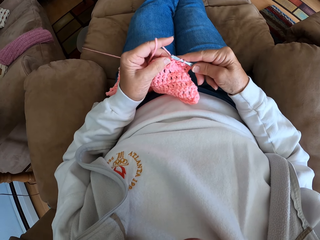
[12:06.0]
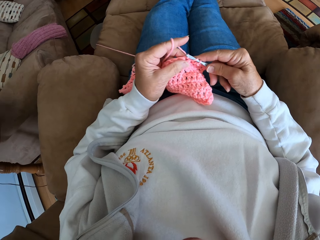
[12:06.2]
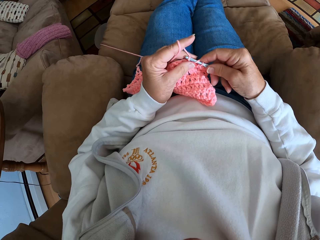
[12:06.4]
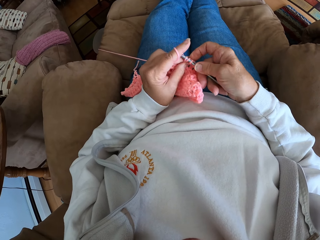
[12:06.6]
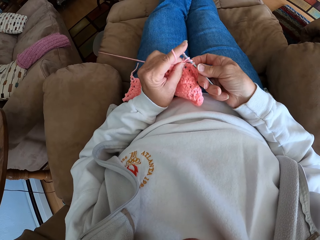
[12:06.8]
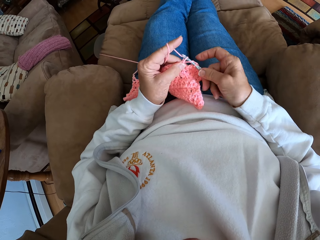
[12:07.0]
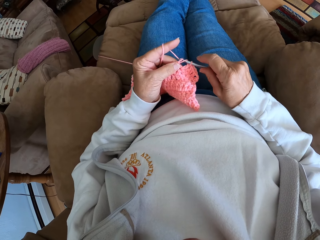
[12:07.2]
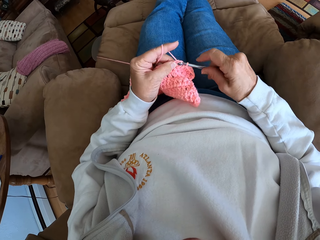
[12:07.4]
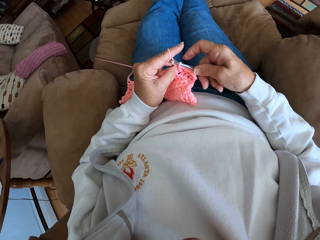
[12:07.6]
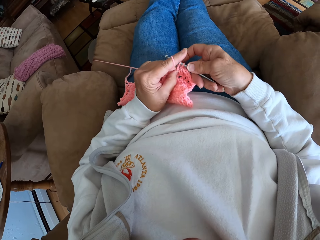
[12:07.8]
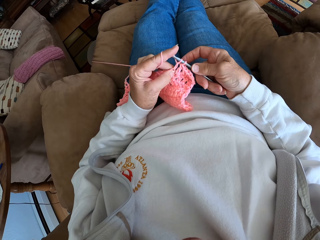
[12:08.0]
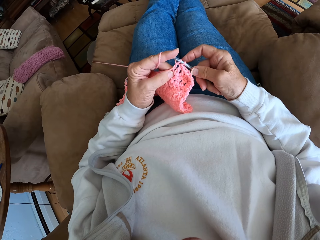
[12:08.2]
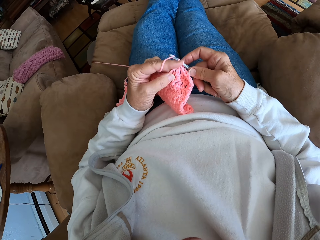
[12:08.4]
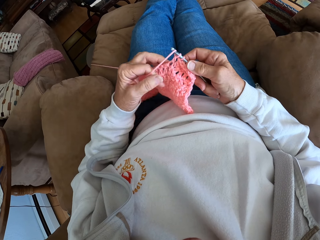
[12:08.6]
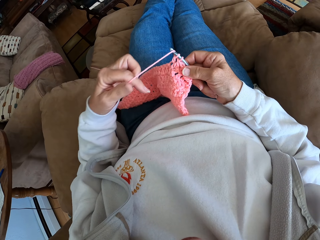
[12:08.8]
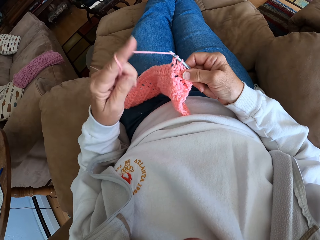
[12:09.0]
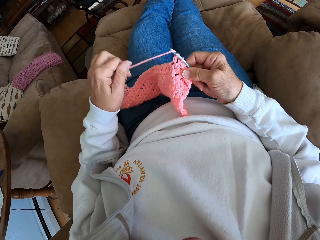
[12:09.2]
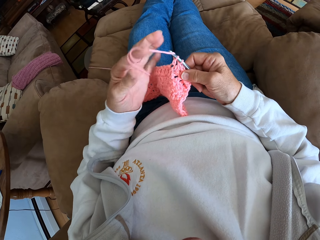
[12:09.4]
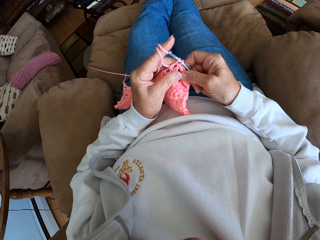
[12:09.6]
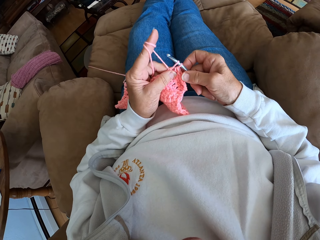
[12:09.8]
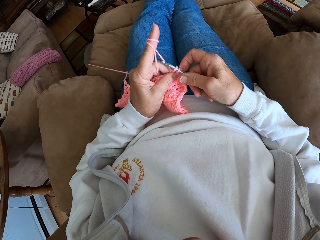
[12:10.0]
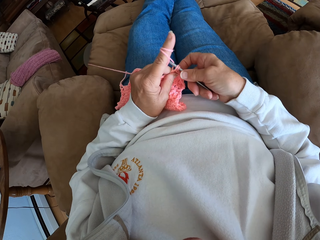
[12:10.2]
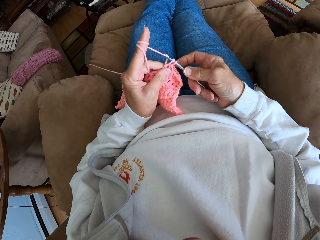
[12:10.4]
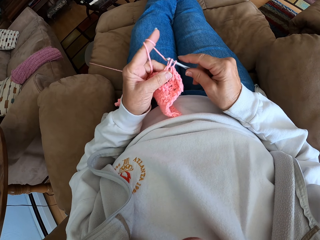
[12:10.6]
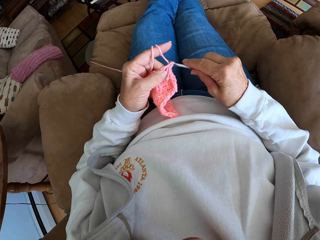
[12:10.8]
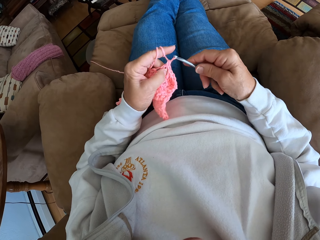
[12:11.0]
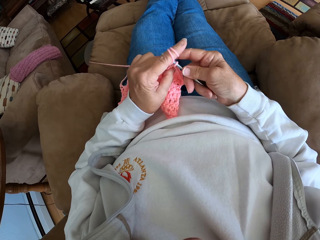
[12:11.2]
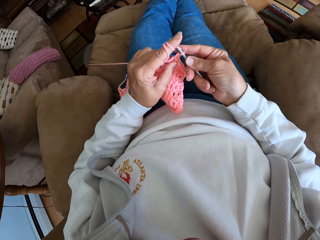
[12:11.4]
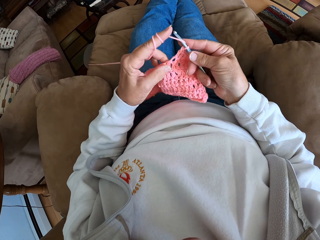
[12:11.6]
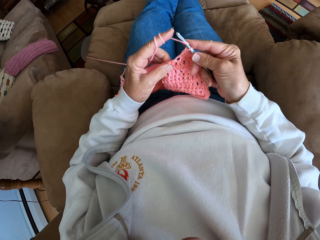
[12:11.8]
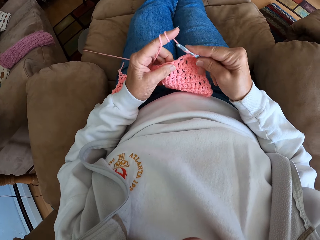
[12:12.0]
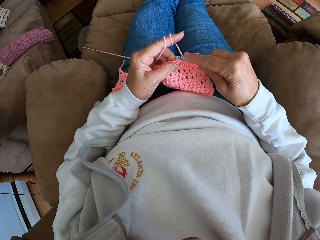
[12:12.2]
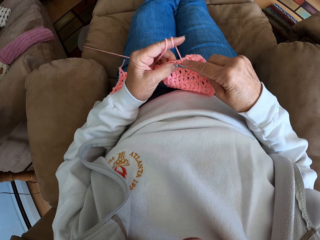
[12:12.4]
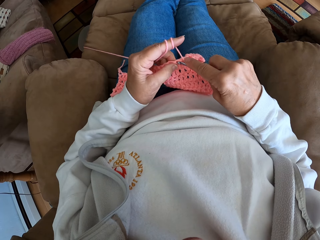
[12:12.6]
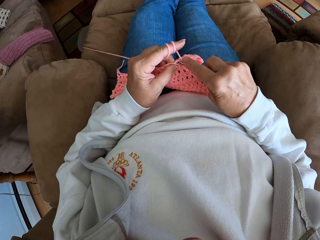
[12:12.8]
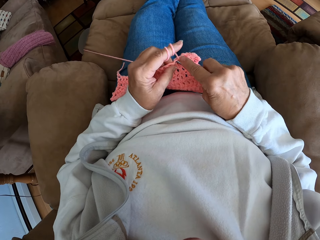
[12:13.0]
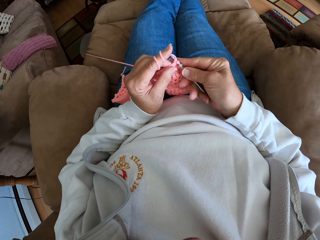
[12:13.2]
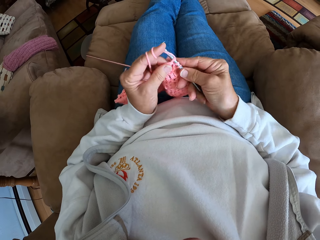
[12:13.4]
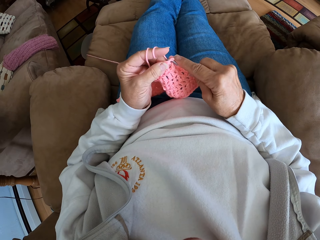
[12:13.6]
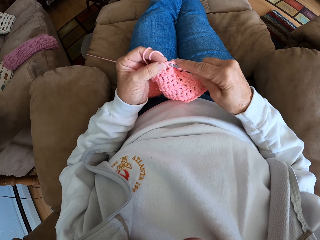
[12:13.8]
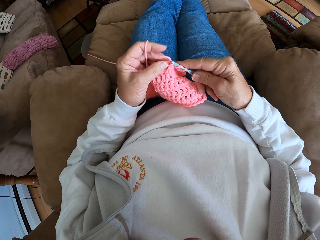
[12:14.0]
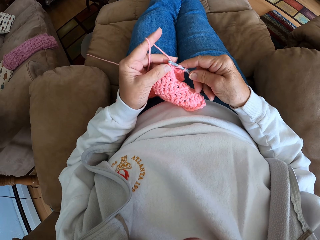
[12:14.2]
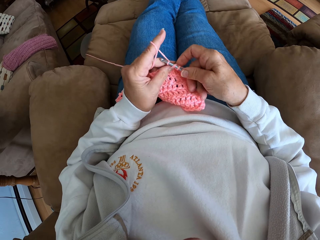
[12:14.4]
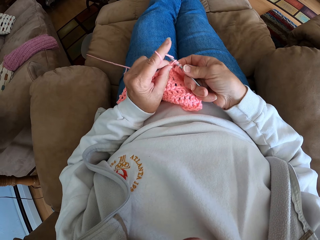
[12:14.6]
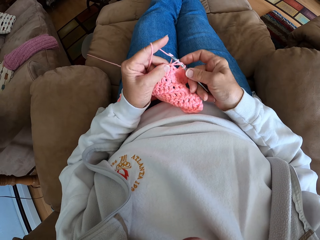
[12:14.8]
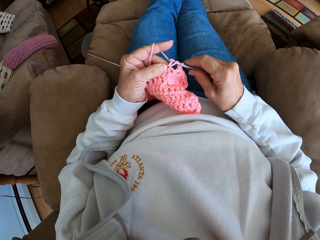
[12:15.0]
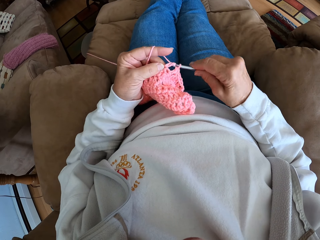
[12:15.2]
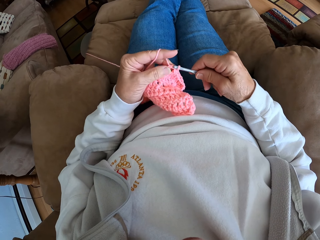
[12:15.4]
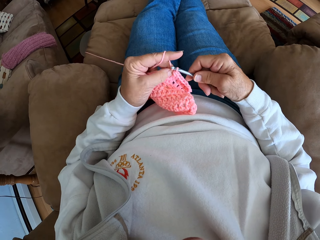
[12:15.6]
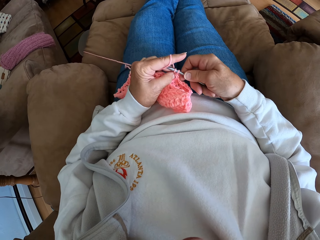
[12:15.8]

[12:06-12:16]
The camera wearer holds the yarn in place. She adjusts the yarn with her left hand. She knits a cloth with a crochet hook. She stares at the cloth. She knits the cloth with the crochet hook.

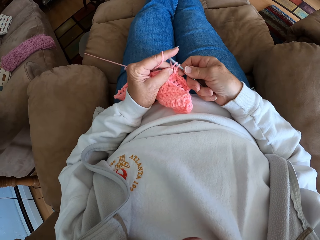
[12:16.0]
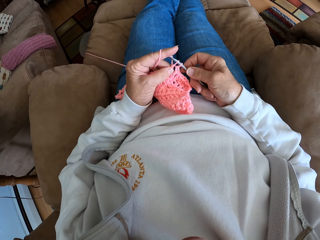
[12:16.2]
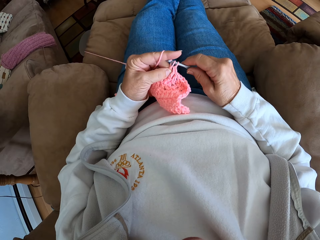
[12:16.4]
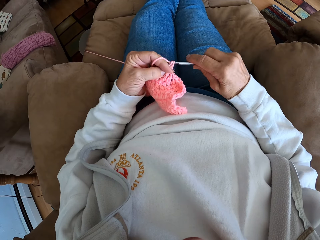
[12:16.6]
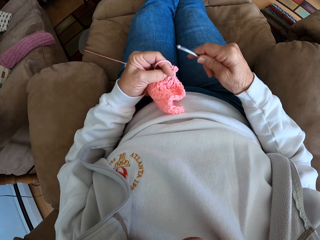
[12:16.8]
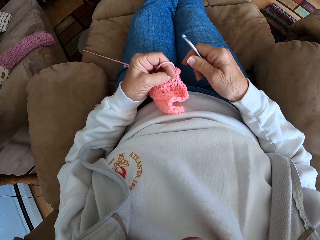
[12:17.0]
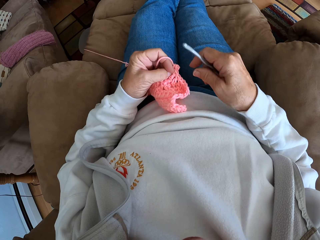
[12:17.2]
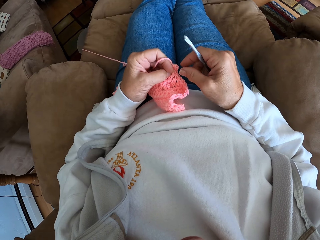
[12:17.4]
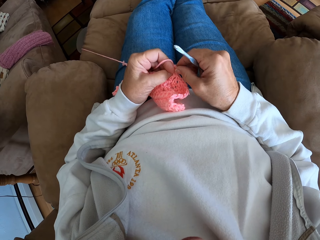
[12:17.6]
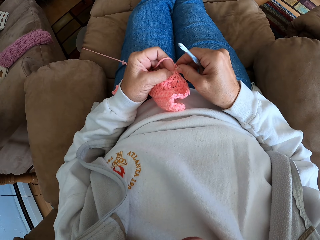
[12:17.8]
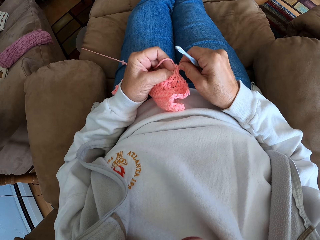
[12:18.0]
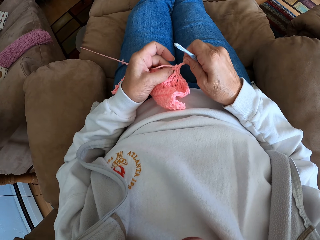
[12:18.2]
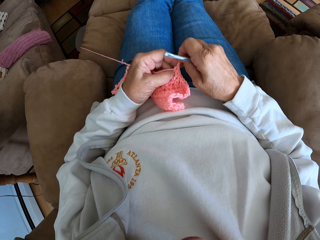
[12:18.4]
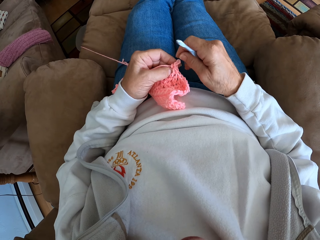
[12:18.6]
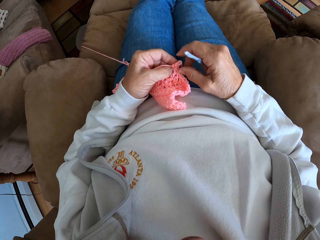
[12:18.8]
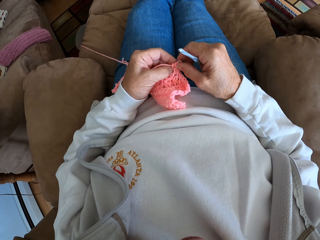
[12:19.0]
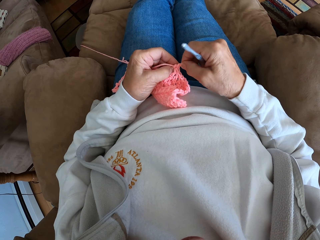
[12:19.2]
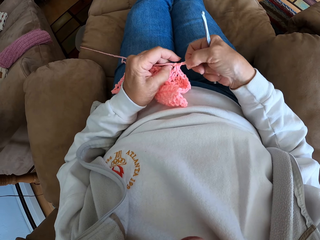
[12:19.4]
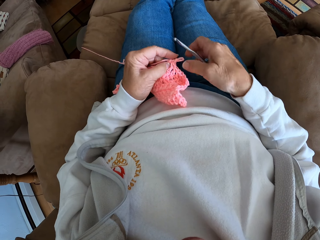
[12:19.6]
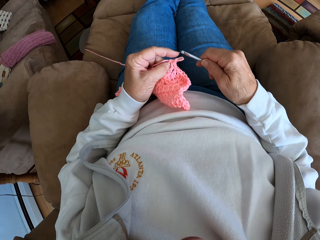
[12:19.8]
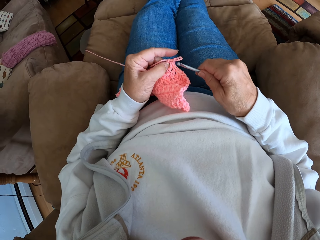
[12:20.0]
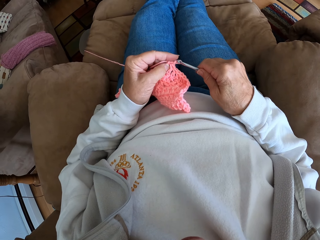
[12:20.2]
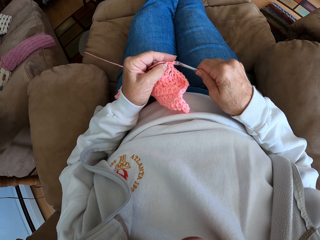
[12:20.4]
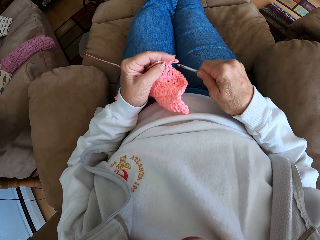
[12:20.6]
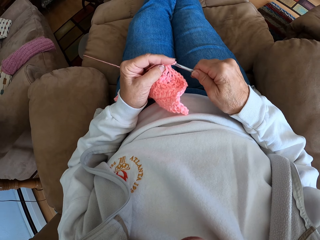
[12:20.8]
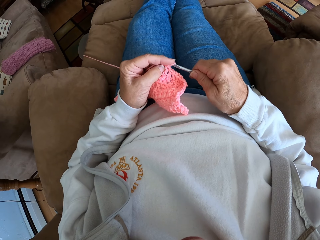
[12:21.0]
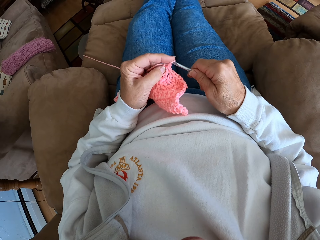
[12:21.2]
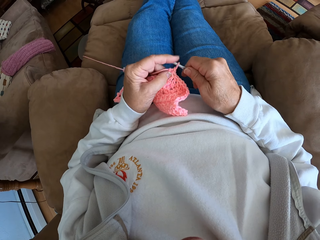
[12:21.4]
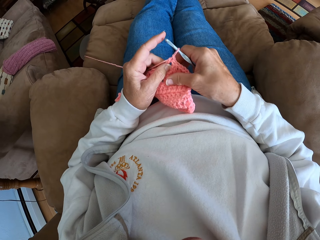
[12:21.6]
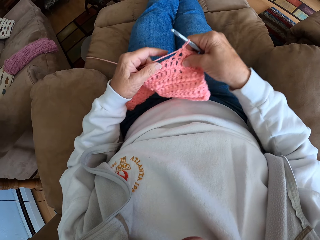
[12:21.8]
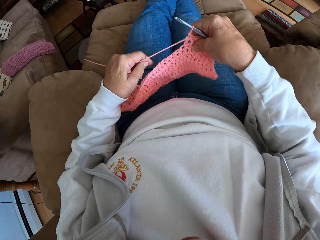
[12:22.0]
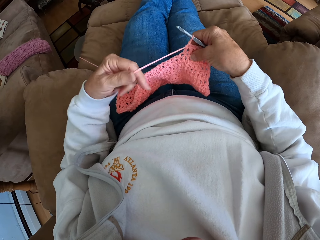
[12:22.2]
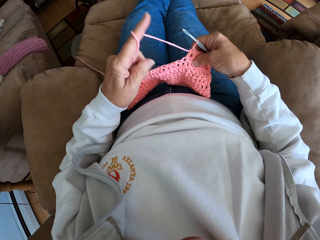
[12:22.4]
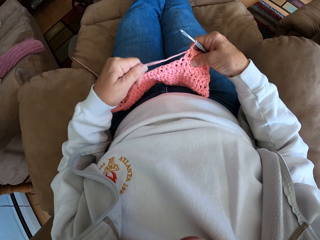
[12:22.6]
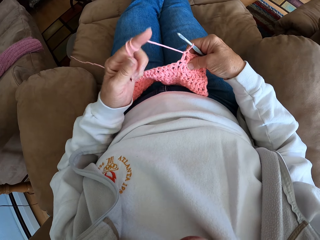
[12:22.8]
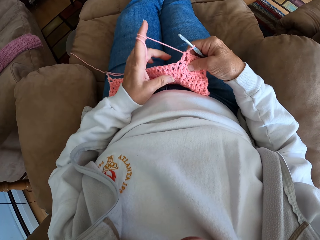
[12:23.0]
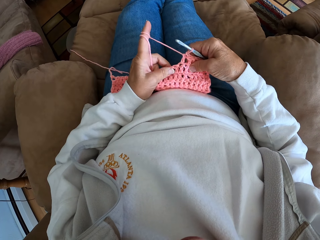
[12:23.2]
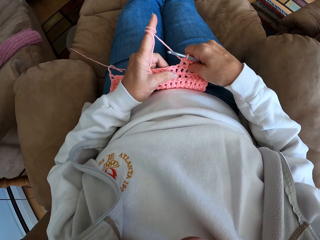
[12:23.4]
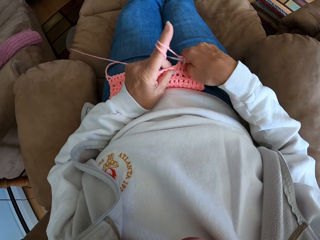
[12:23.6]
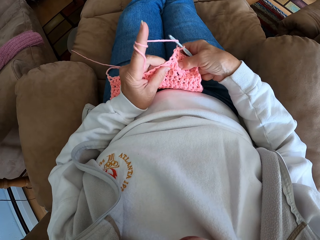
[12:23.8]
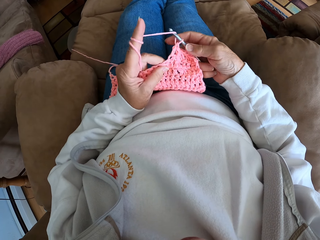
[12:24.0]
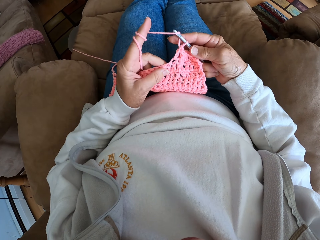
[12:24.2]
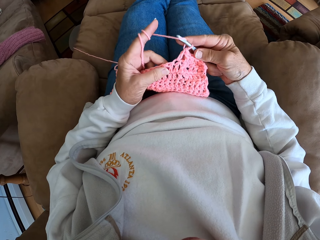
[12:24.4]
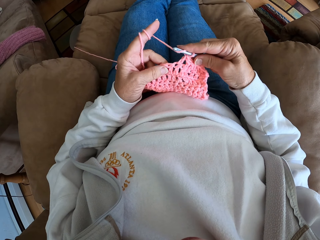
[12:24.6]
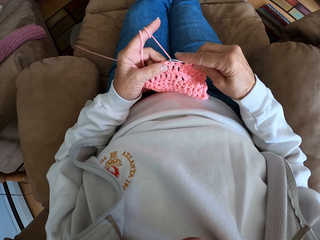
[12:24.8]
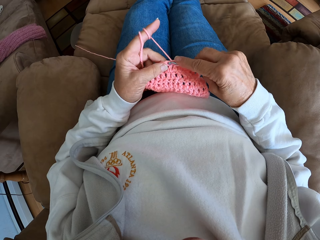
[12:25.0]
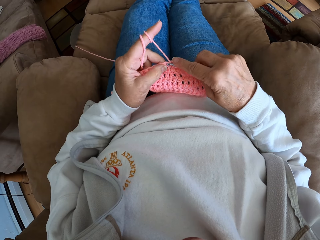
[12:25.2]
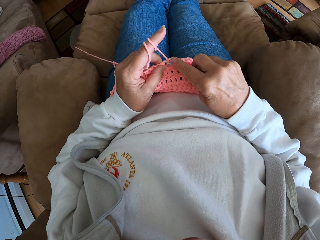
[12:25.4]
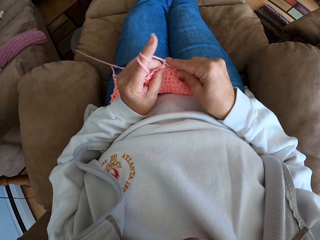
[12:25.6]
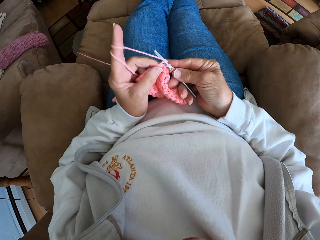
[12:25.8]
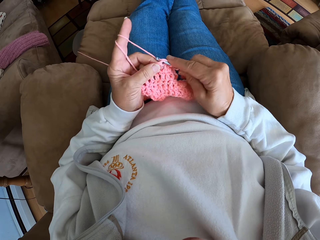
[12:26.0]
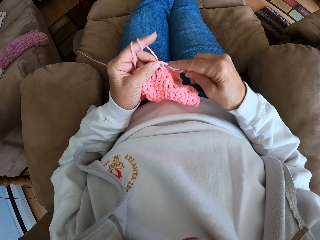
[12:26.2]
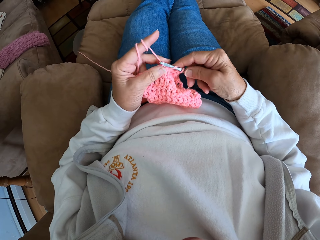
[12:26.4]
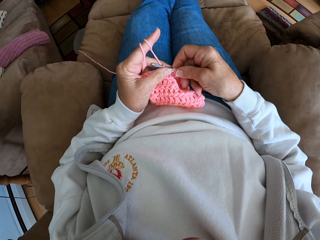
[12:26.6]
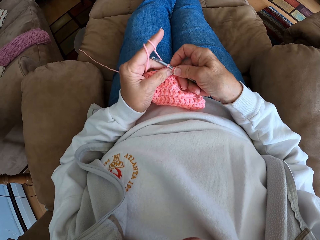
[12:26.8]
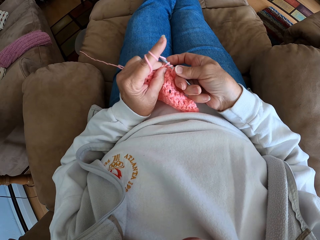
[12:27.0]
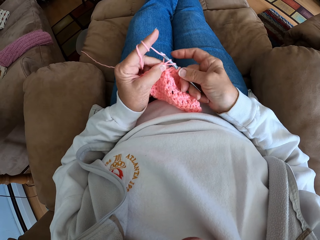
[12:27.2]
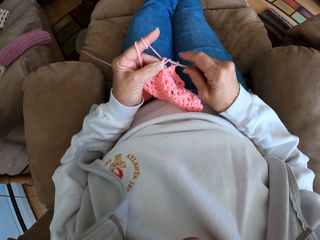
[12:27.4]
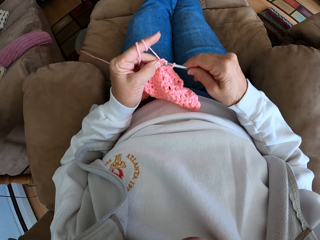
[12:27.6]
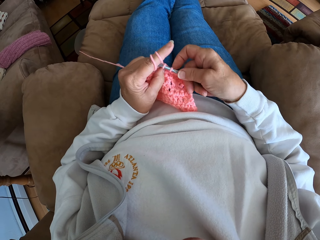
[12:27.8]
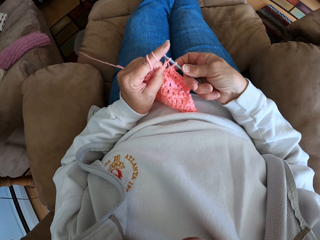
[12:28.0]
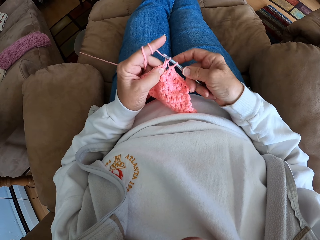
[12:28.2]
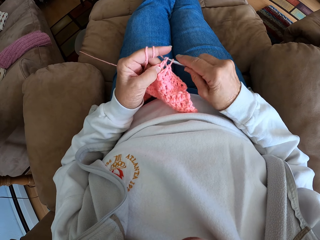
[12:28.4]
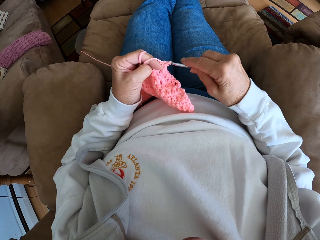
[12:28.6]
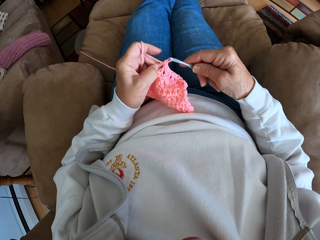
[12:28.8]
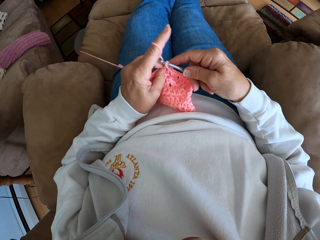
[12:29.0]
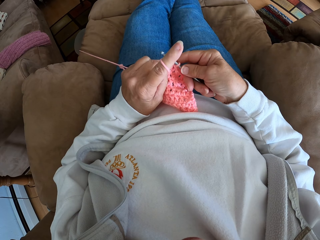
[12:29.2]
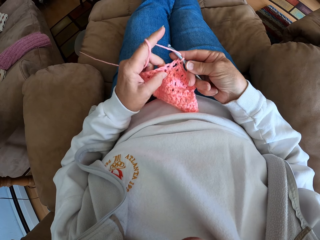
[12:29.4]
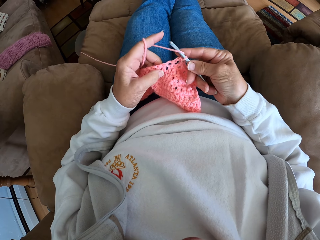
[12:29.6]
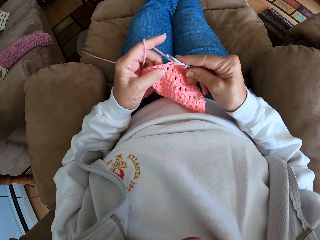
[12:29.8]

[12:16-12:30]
The camera wearer pulls a yarn from the cloth. She adjusts the pink crocheted fabric with her right hand. She stares at the cloth. She adjusts the yarn with her left hand. She holds the yarn in place. She stares at the cloth. She knits the cloth with a crochet hook.
